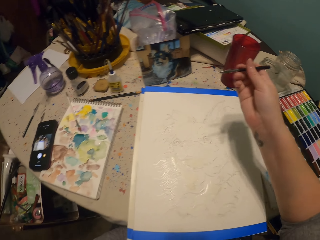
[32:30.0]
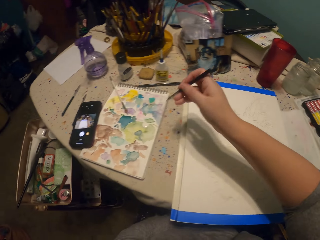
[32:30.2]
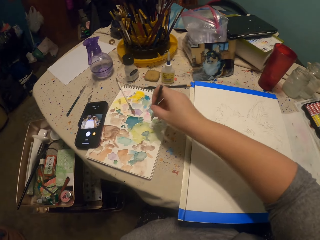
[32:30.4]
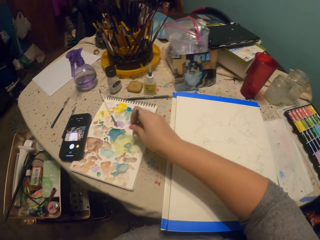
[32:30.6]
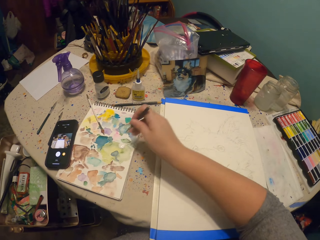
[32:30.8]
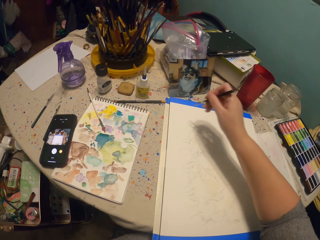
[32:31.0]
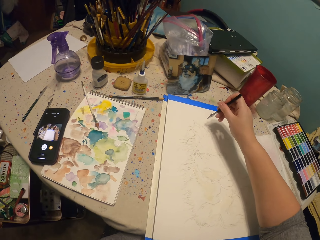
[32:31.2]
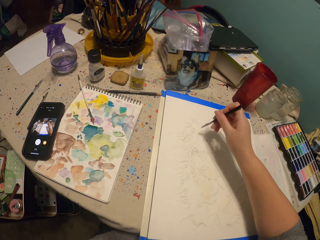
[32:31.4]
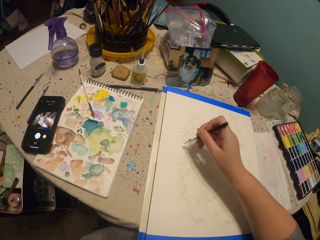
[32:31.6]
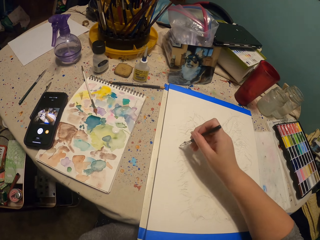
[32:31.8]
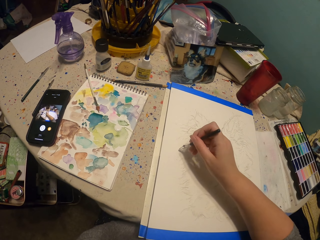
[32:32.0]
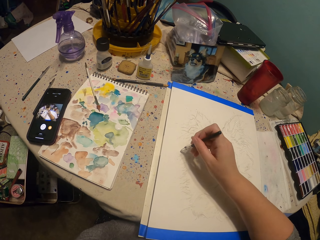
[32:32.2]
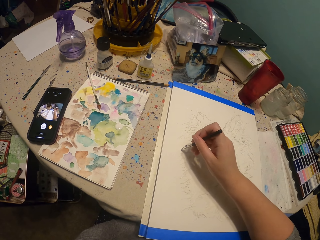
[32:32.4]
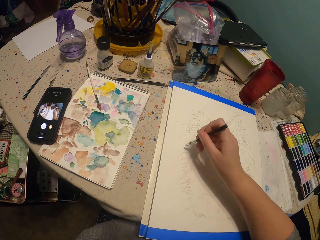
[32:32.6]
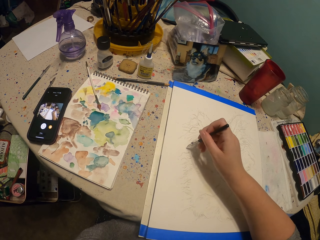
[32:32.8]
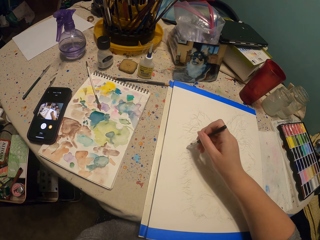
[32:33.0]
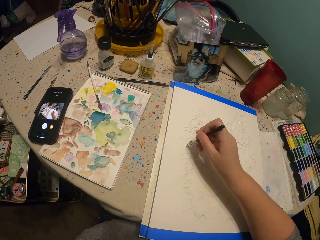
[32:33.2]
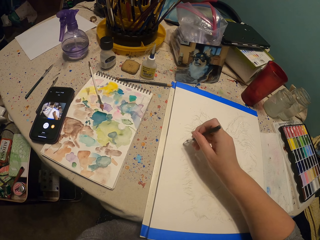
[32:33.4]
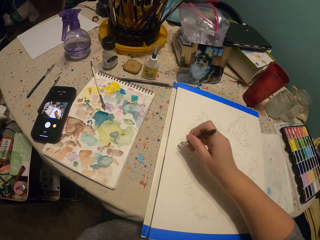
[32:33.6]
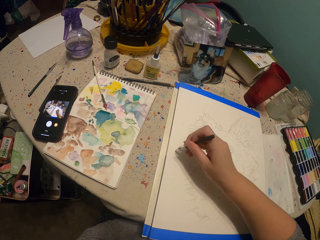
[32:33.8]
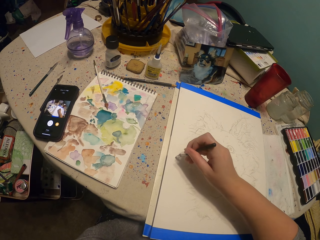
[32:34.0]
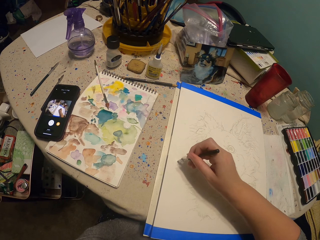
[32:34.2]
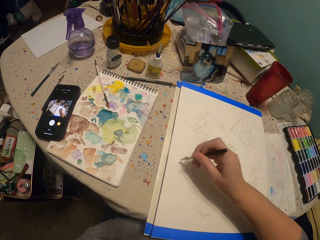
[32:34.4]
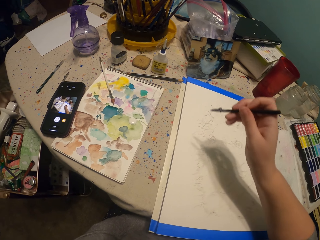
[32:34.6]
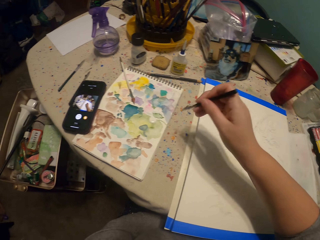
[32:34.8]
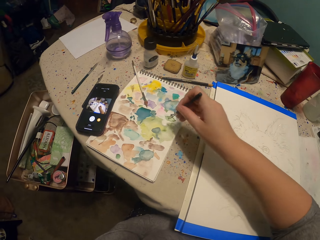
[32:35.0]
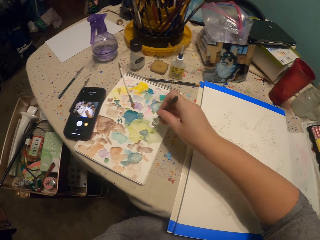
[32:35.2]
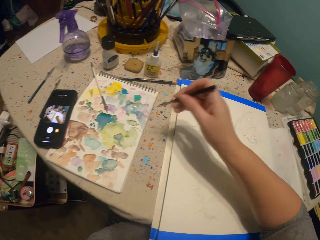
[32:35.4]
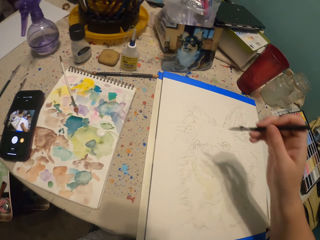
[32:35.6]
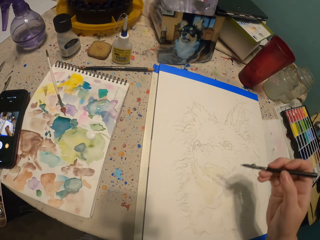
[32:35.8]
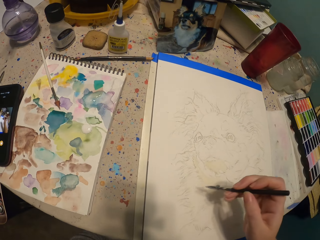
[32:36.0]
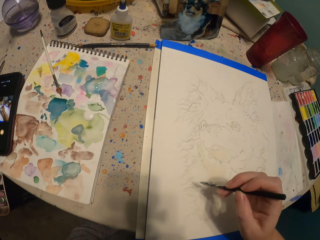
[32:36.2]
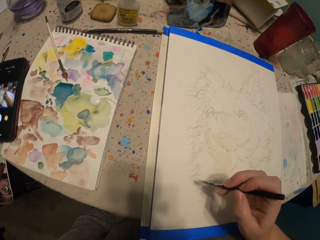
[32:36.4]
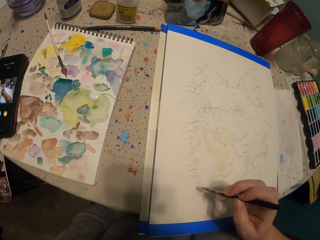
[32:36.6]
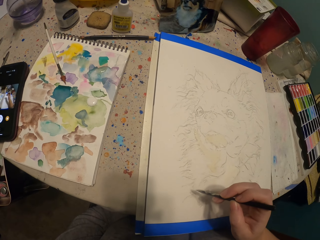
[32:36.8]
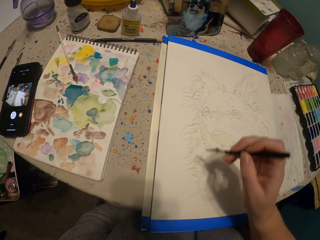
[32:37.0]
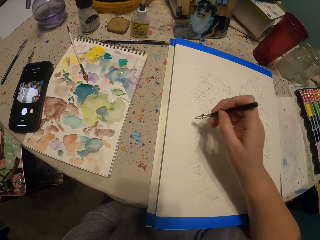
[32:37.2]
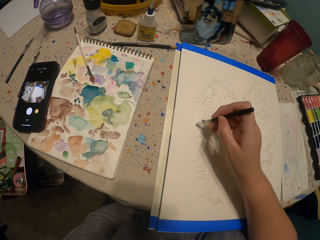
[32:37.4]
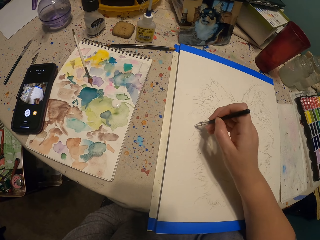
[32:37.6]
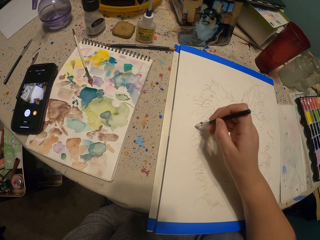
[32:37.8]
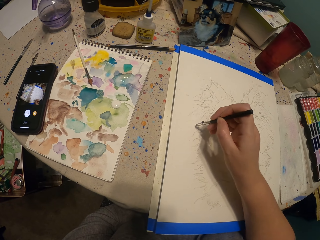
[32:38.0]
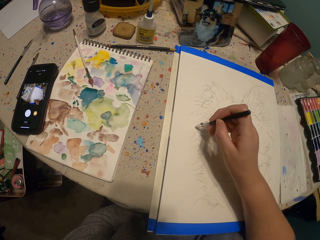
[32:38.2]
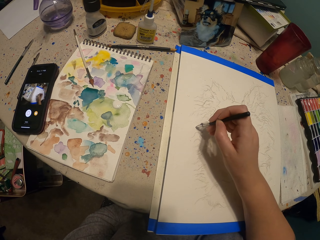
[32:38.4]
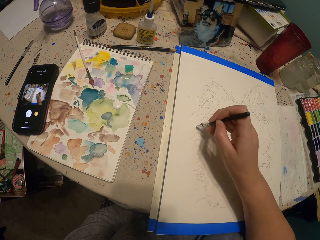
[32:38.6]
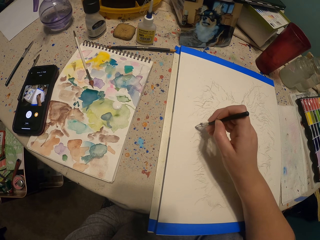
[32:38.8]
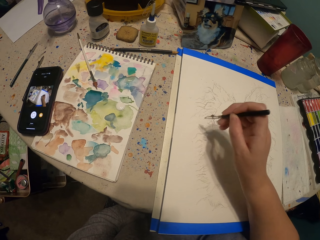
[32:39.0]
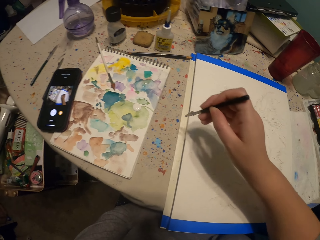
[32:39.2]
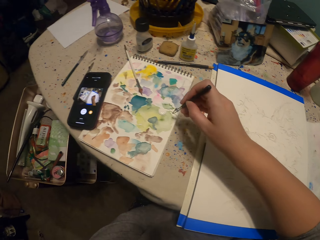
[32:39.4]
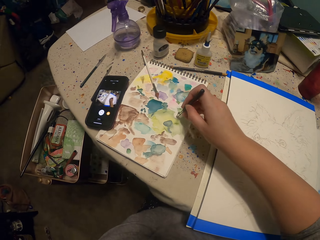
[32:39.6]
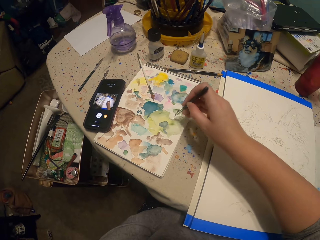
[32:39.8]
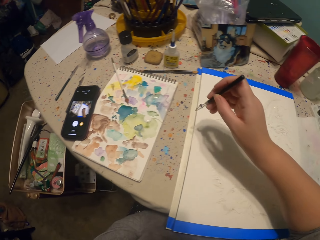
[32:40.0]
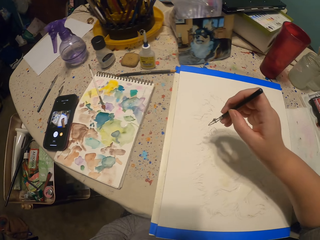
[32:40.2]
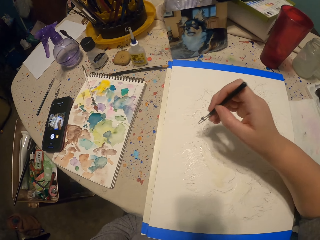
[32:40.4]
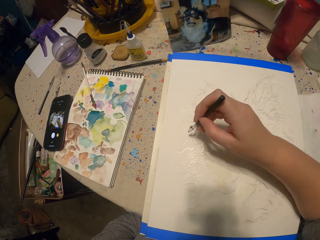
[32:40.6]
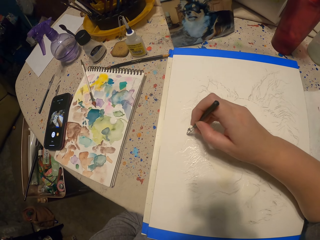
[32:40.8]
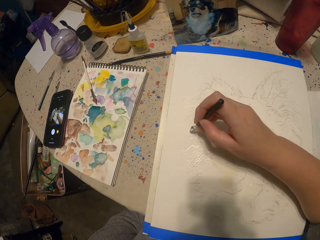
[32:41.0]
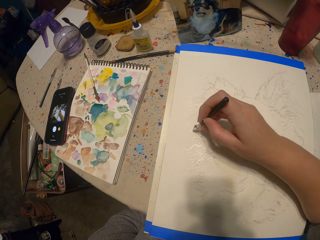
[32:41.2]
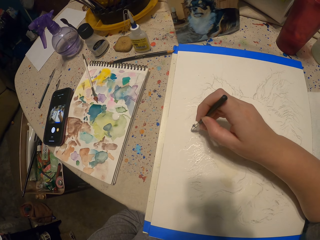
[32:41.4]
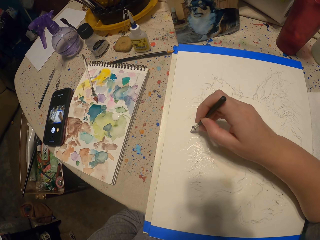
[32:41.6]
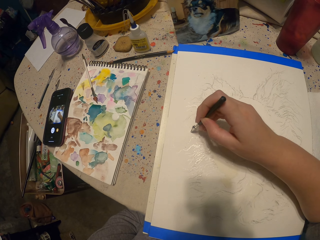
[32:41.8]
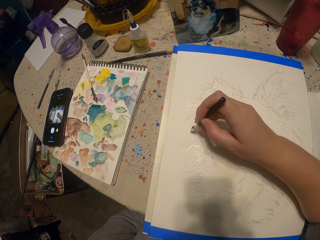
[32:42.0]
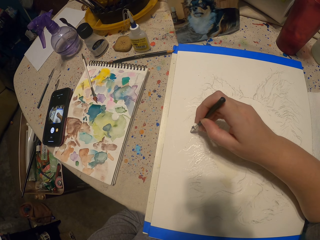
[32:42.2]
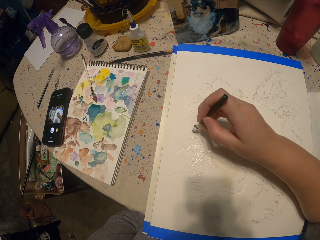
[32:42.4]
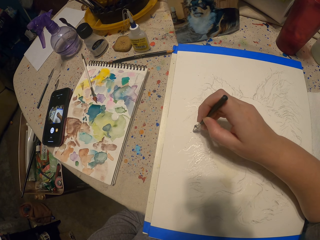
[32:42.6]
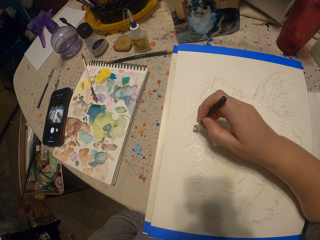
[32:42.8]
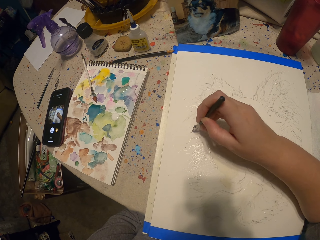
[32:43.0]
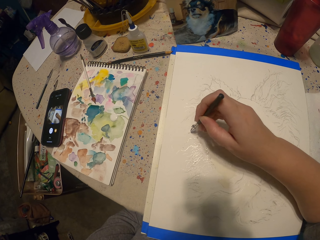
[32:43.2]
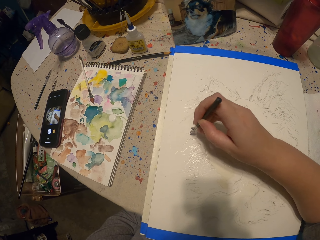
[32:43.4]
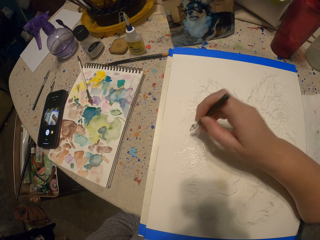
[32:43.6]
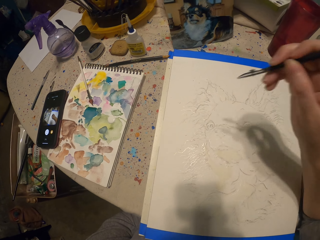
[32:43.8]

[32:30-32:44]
The camera wearer scoops paint. They paint a picture. They scoop paint. They paint the picture. They scoop paint. They paint the picture.

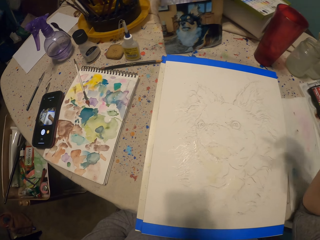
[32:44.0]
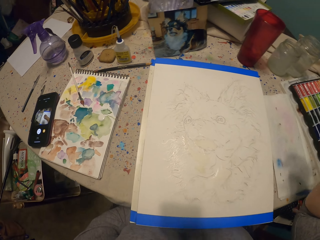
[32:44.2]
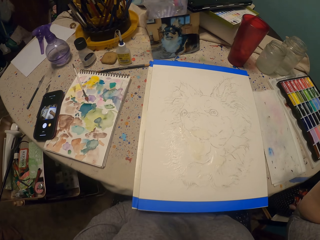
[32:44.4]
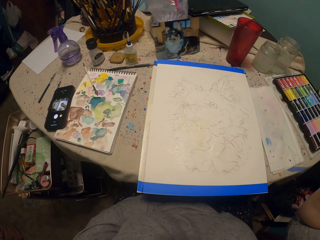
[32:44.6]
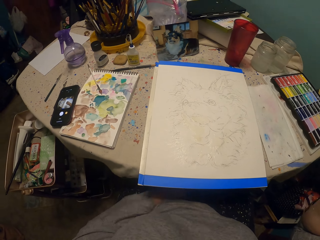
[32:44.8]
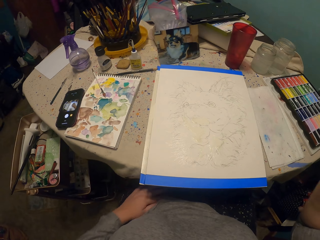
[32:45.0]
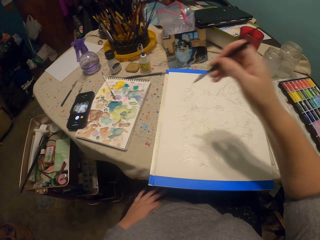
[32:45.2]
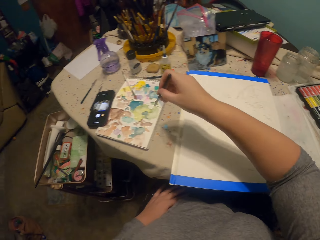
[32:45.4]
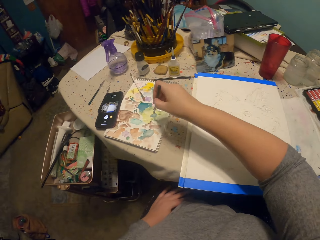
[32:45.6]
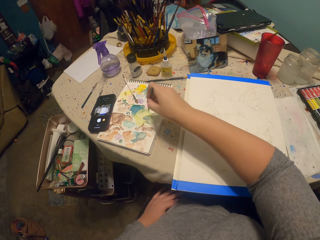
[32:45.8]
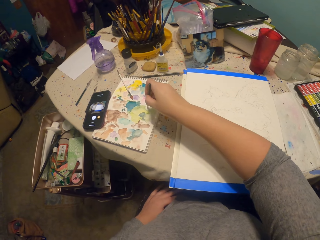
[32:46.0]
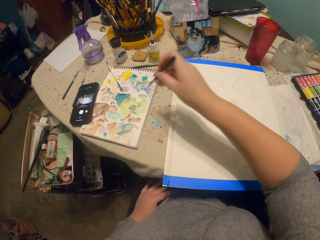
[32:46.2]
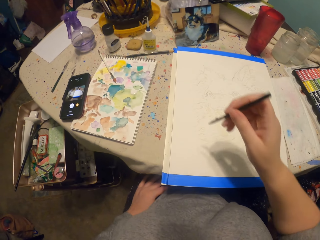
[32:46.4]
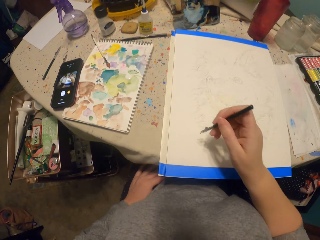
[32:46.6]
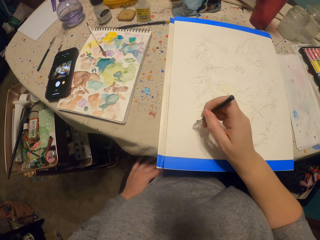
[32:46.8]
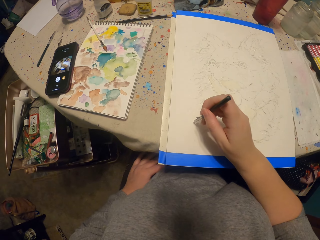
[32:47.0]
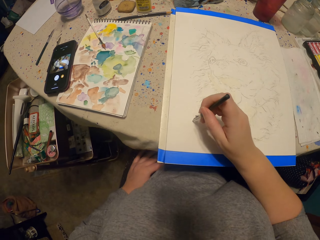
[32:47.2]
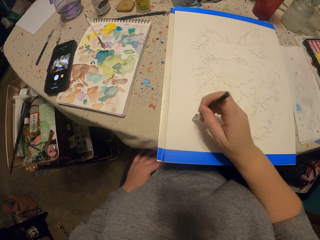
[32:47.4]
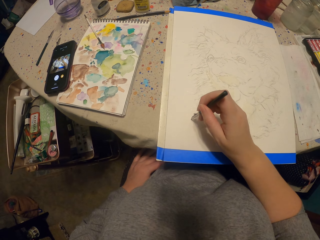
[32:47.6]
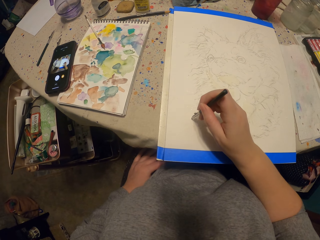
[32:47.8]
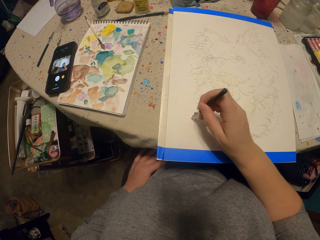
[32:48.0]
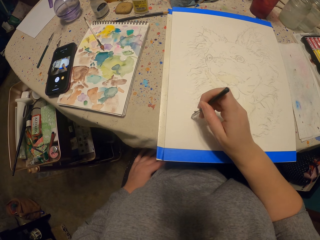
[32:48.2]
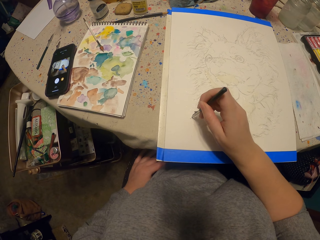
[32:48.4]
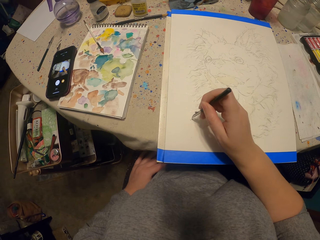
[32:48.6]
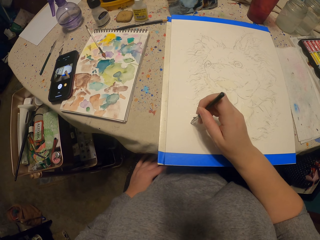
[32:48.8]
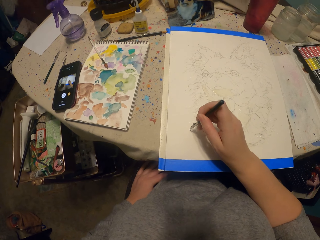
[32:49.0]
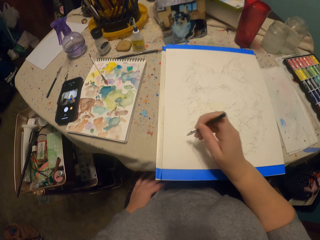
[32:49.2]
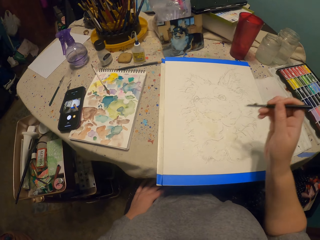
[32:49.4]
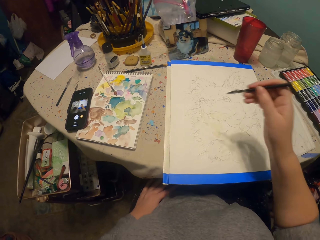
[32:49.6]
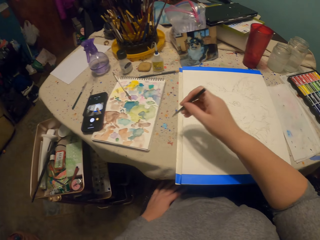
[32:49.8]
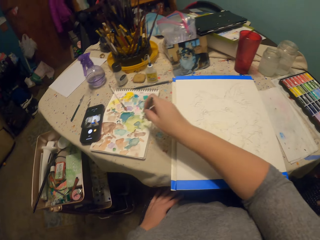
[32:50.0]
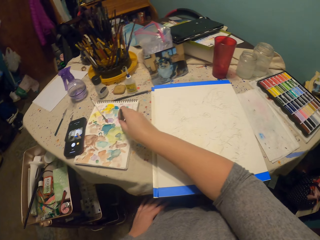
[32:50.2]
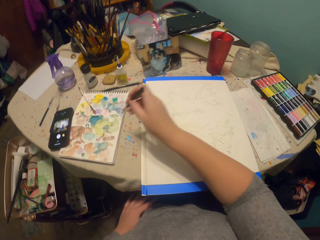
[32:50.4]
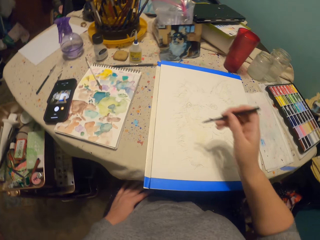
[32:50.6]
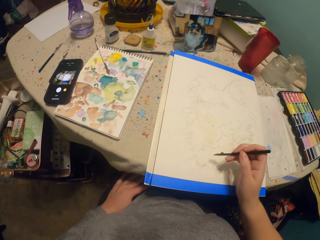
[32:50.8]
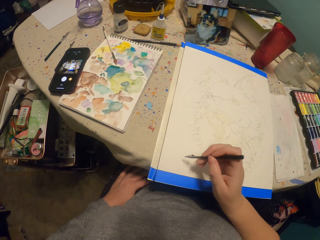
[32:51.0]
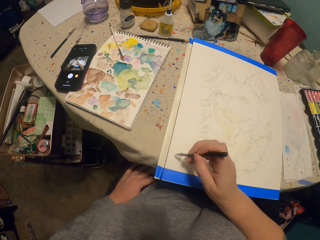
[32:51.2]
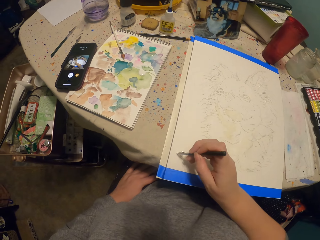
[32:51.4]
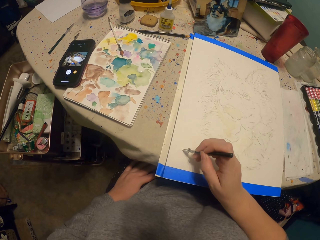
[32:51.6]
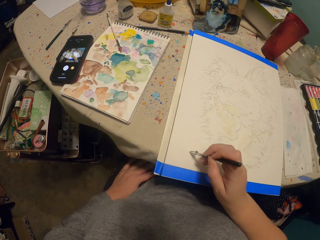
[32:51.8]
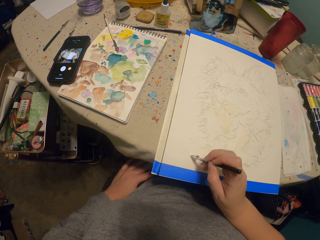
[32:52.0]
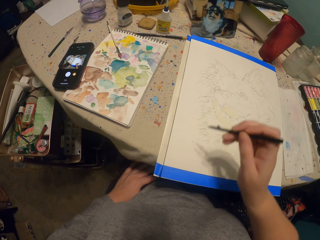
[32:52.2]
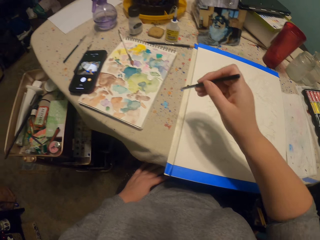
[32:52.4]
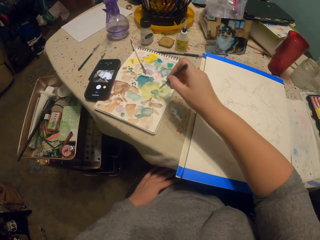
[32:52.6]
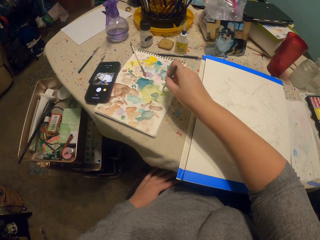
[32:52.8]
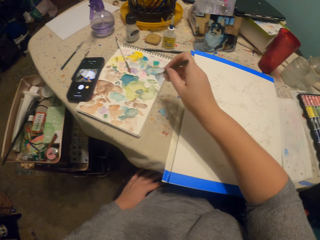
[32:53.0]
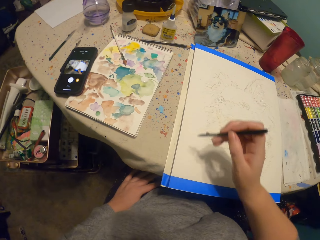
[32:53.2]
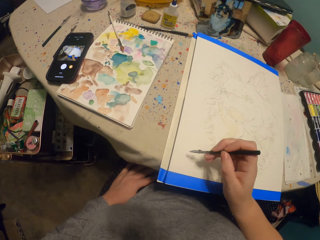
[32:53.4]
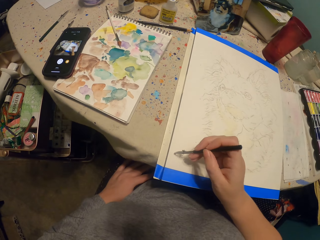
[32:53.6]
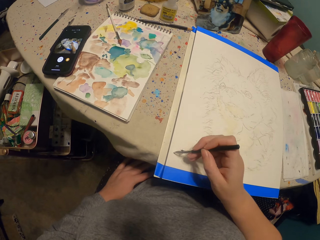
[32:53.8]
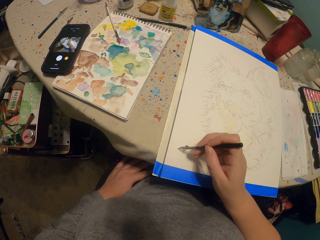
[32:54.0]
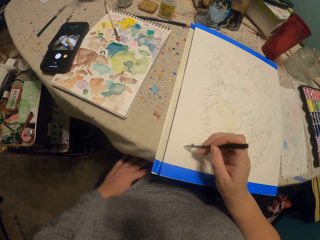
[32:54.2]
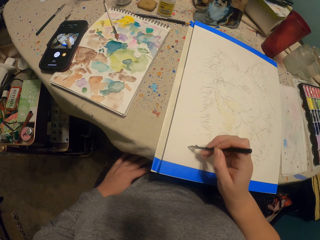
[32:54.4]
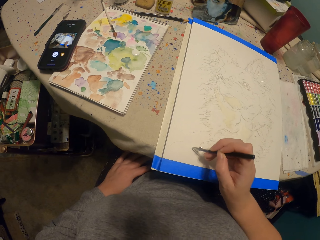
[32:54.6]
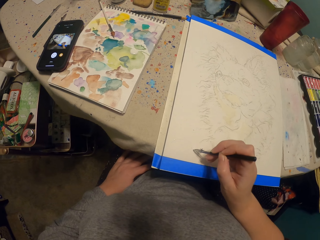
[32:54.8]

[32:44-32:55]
The camera wearer scoops paint. They paint a picture. They scoop paint. They paint the picture. They scoop paint. They paint the picture.
